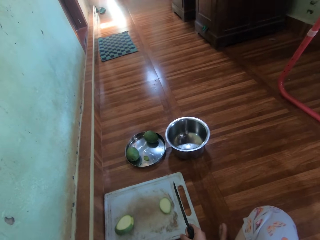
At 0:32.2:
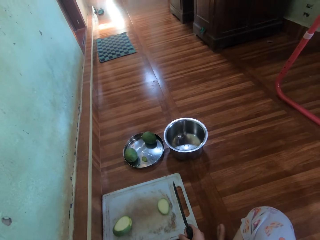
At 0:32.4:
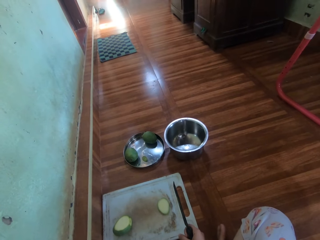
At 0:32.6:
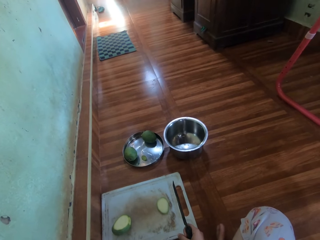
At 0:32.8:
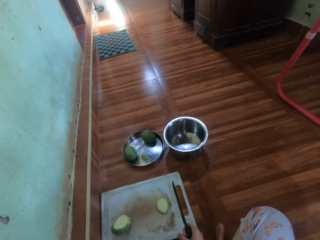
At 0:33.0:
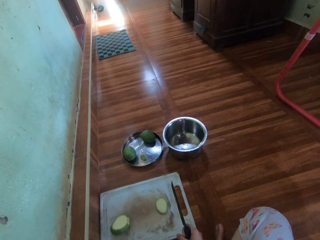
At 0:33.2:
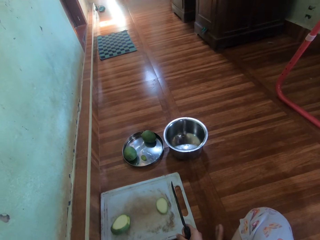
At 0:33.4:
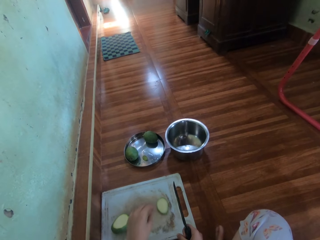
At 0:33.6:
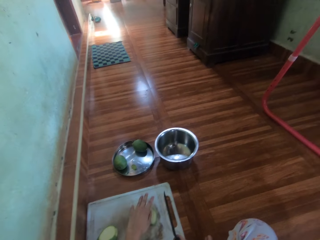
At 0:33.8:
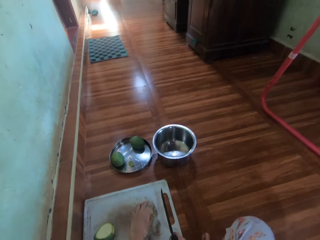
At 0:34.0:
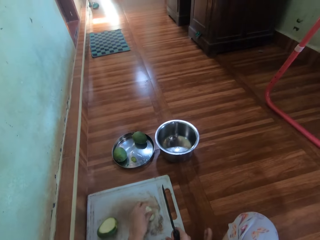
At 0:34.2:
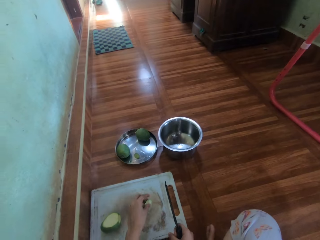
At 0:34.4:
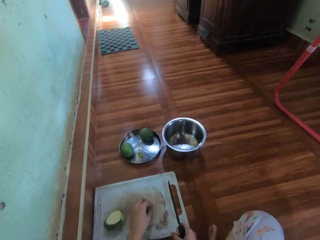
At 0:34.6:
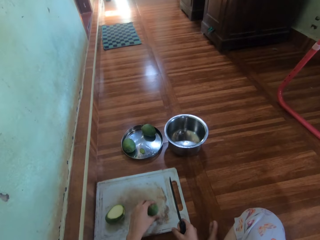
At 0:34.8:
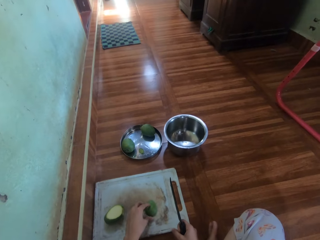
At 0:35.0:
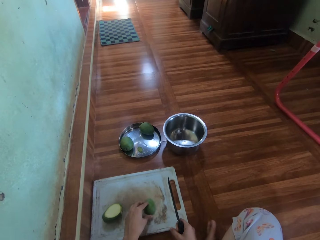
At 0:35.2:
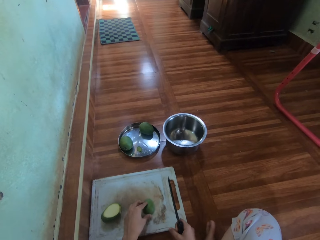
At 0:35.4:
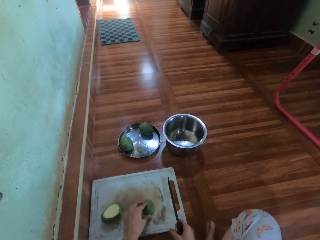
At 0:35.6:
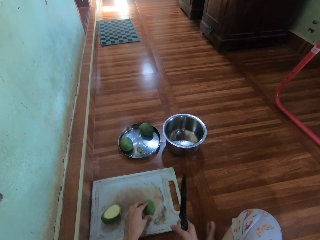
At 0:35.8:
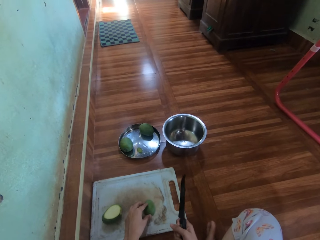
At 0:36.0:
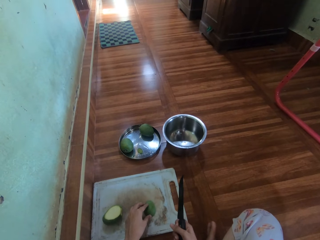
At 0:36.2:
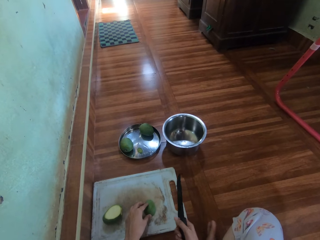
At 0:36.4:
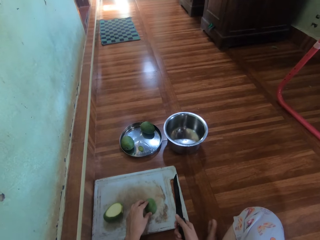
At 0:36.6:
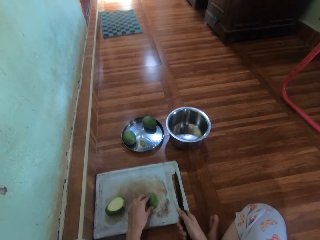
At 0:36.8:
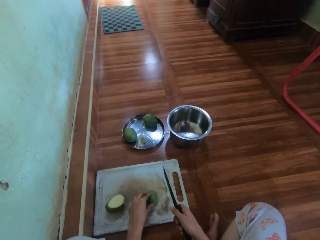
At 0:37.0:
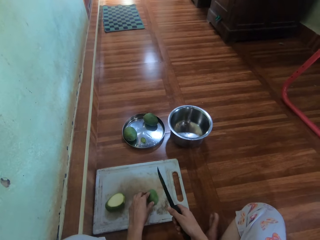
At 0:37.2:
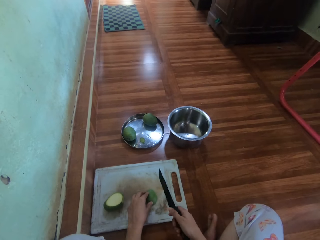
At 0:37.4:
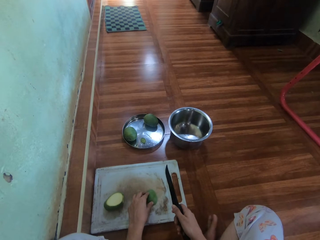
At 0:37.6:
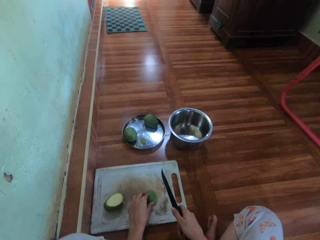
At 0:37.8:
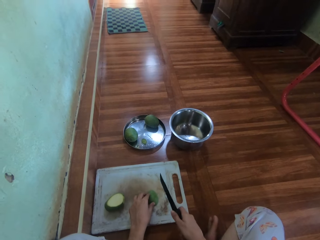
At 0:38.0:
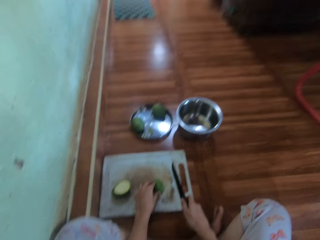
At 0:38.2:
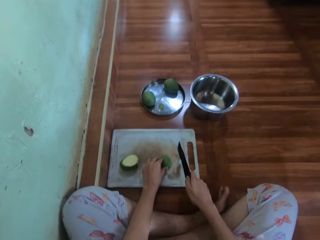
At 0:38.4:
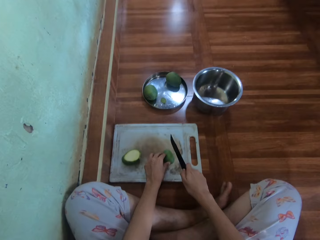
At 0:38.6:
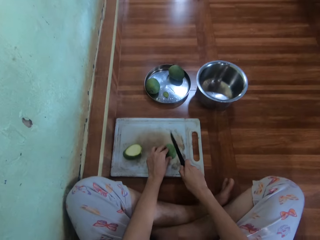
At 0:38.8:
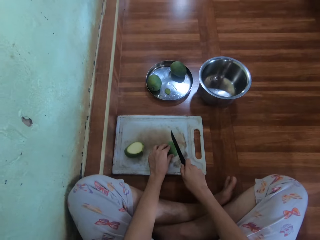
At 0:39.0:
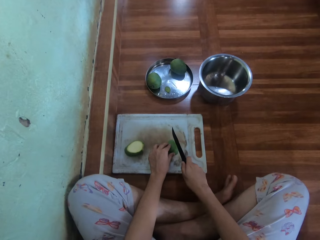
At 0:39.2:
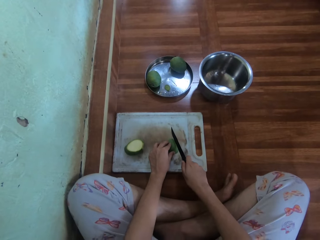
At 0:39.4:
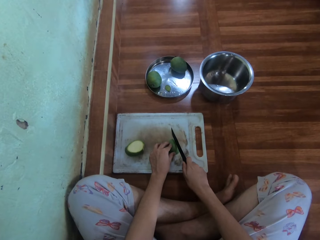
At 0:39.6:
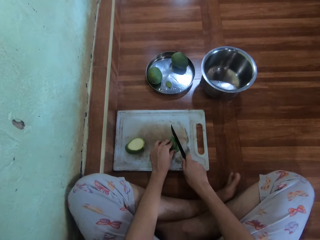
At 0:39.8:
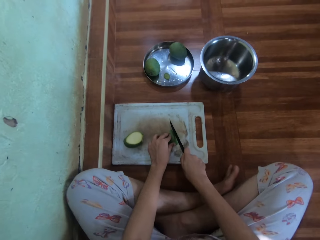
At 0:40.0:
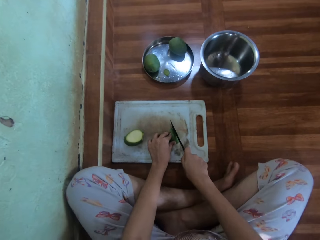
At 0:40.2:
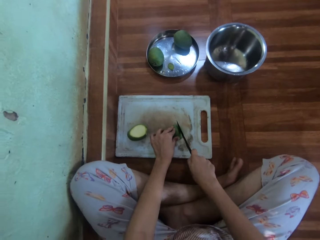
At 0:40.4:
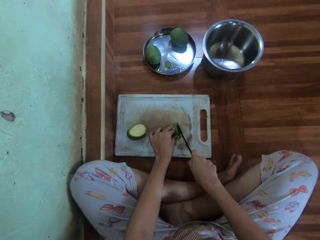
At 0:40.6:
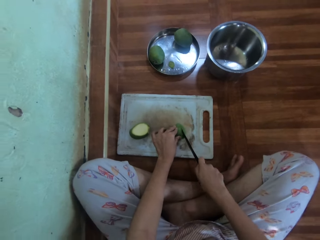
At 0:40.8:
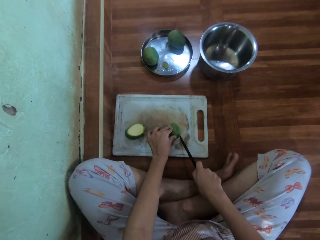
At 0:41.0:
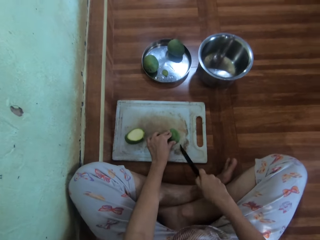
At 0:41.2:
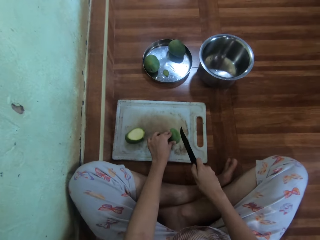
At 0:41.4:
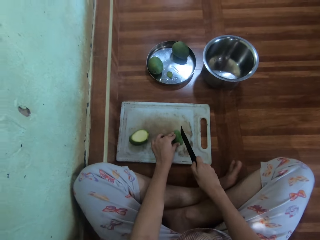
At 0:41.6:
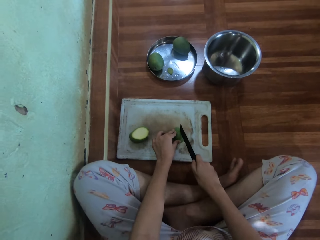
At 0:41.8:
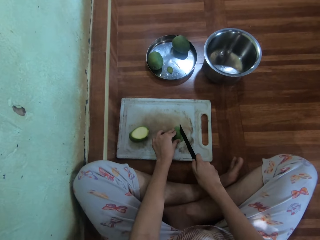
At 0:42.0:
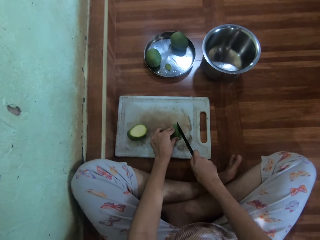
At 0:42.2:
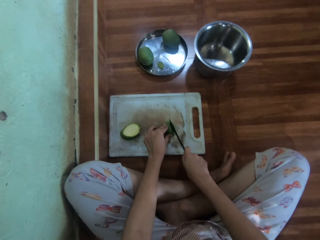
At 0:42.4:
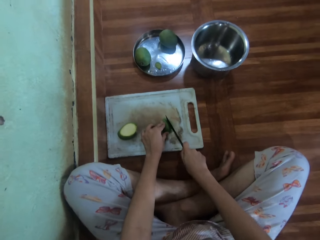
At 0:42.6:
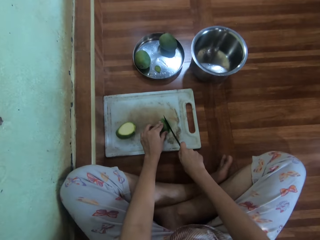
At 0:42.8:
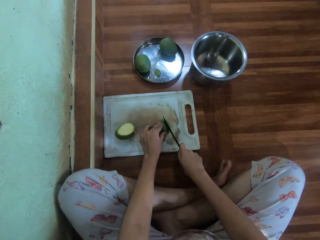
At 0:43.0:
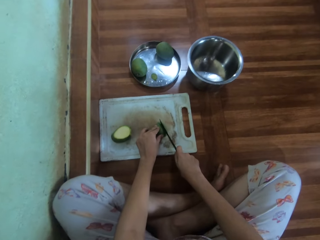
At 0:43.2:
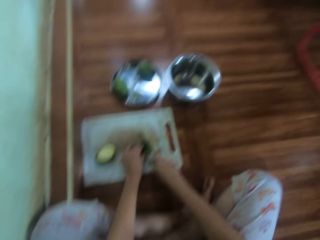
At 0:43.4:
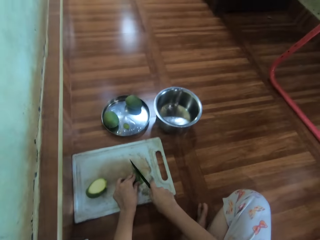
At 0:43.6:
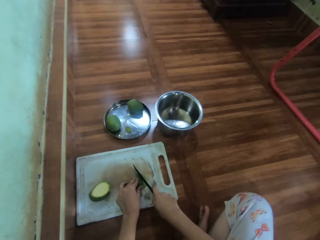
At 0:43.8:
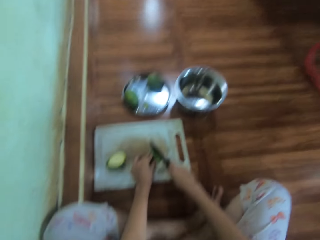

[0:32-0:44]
The camera wearer holds a piece of the mango. They pick up a slice of mango. They chop the mango.

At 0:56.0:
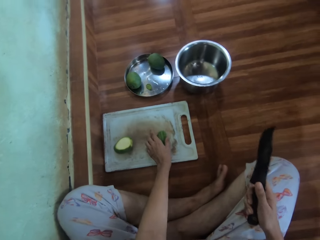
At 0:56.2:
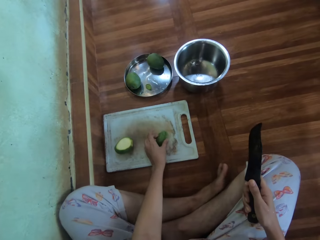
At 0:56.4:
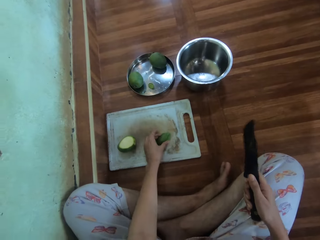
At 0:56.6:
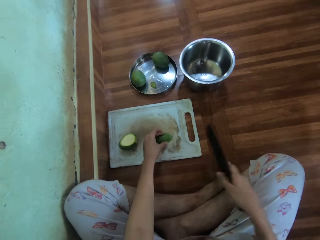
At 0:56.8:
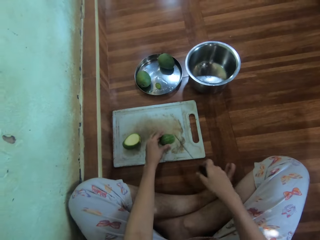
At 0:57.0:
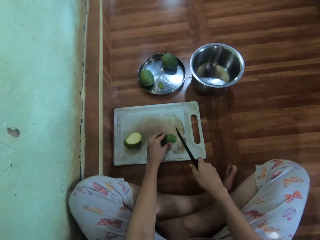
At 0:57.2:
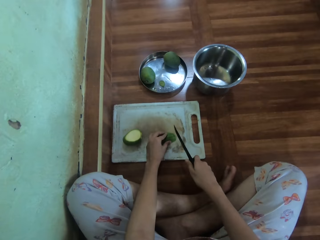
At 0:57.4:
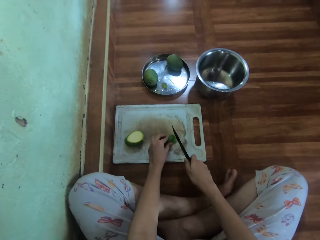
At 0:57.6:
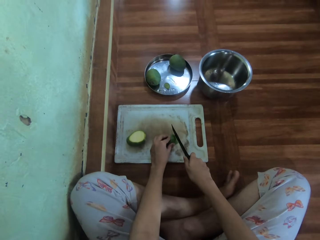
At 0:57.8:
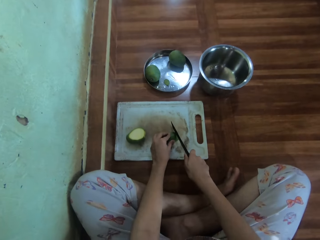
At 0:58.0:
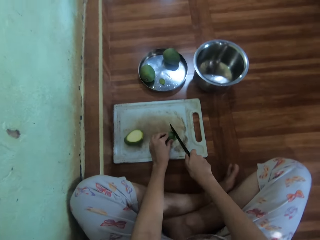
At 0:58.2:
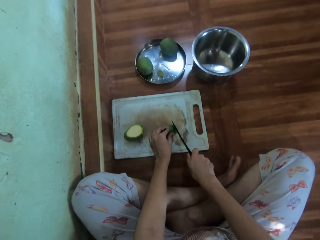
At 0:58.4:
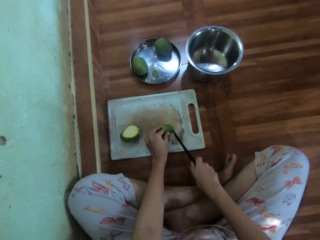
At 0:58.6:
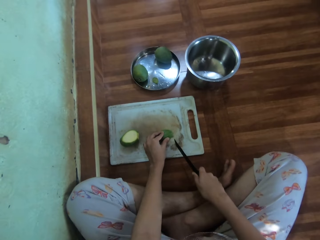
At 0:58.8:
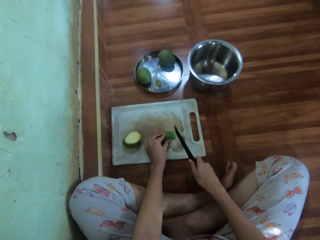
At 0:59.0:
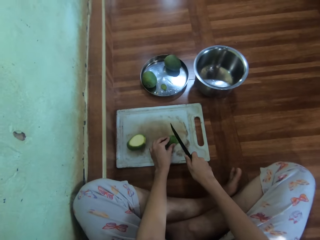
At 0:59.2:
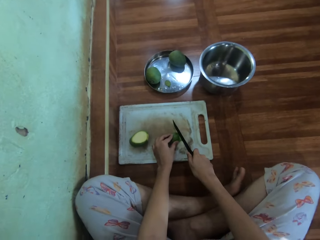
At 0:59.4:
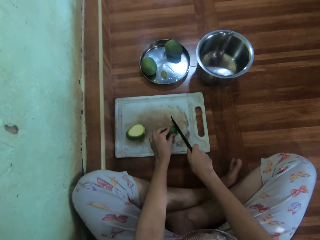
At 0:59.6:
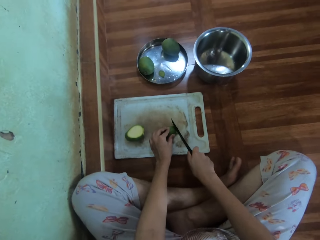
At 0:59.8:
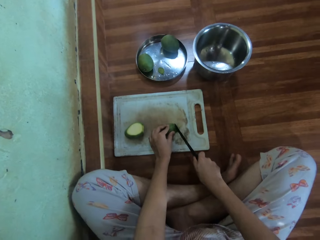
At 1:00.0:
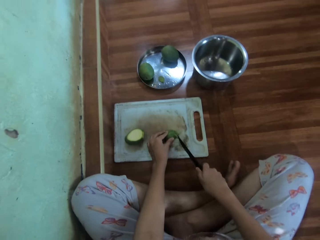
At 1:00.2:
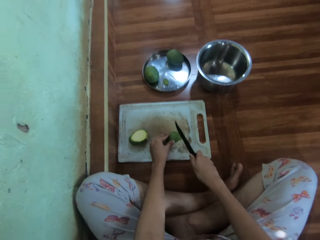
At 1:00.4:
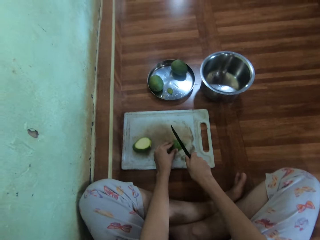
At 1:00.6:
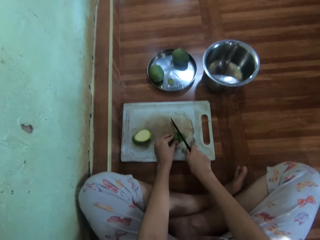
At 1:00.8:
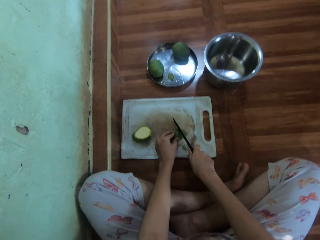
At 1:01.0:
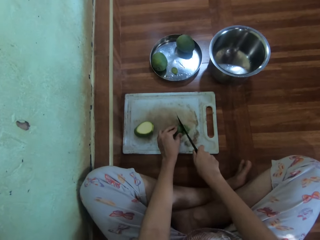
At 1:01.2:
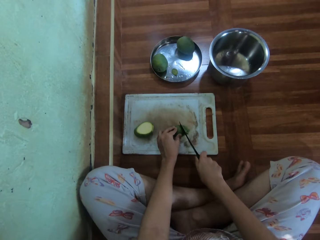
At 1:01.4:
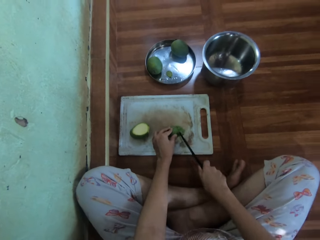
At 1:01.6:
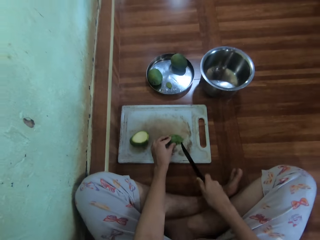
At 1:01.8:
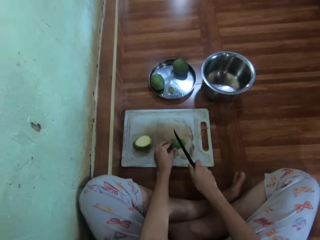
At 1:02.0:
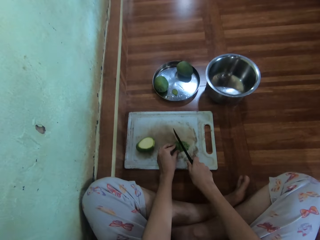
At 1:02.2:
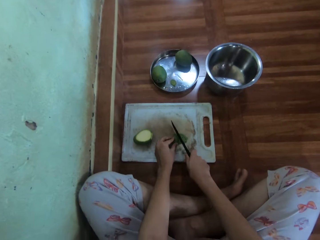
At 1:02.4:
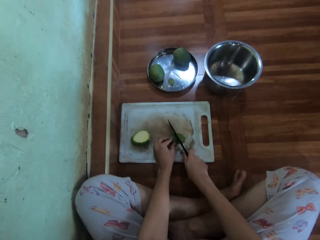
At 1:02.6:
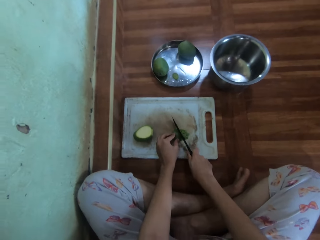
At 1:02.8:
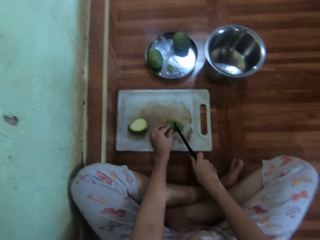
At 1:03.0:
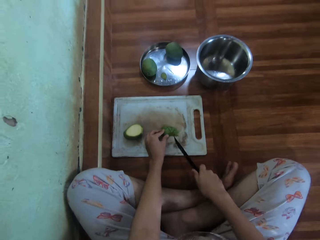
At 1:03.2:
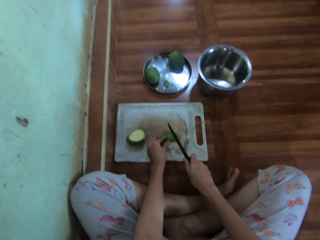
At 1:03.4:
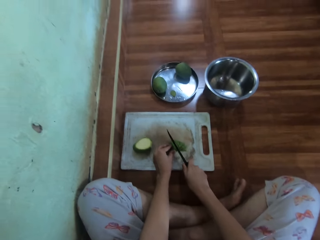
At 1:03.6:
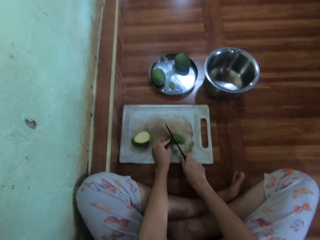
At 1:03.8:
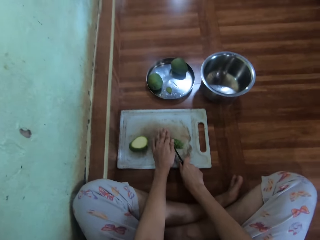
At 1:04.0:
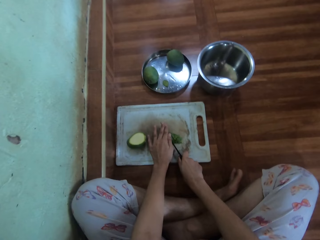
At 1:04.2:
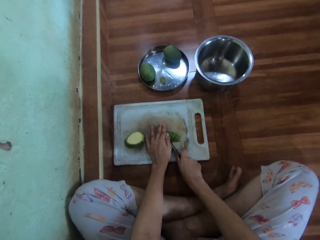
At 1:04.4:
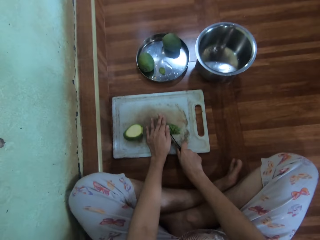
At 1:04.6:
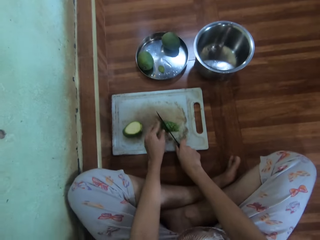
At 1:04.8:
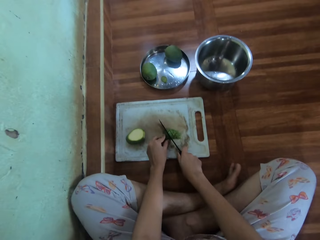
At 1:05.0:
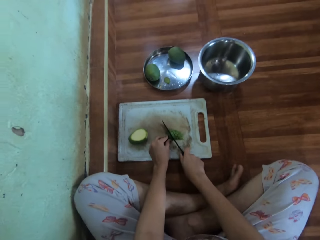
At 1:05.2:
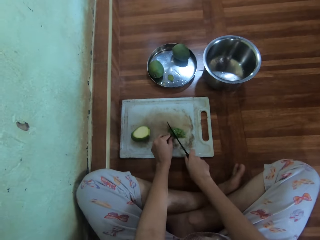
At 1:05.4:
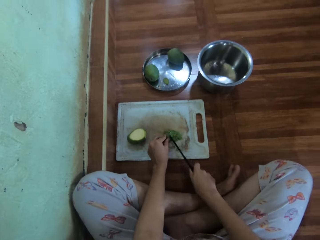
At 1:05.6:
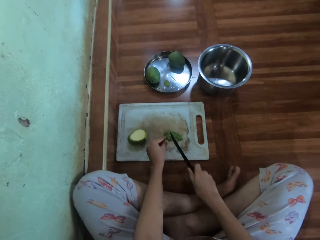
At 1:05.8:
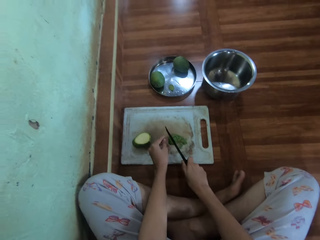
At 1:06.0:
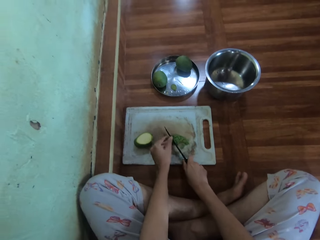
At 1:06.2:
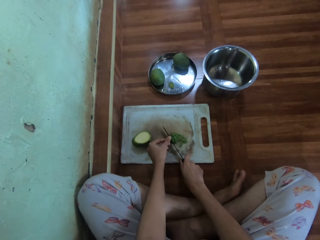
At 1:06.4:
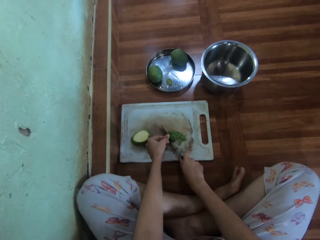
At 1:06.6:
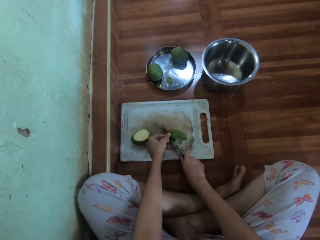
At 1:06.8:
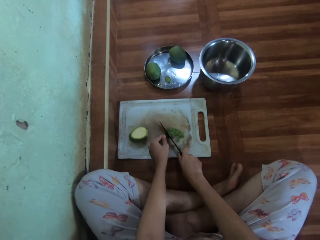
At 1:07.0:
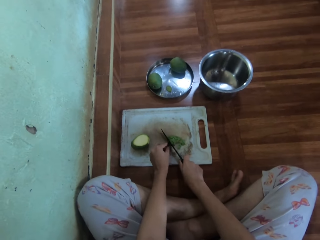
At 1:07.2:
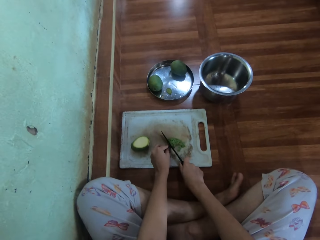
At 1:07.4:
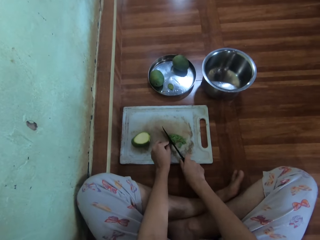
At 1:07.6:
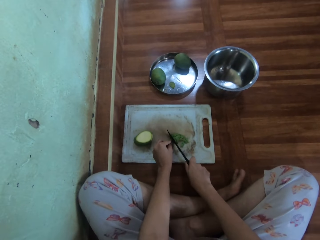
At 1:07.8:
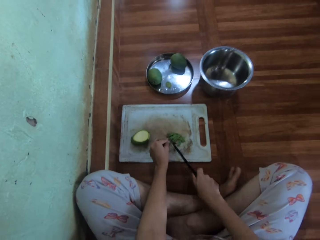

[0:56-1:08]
The camera wearer rotates the mango. They chop the mango.
